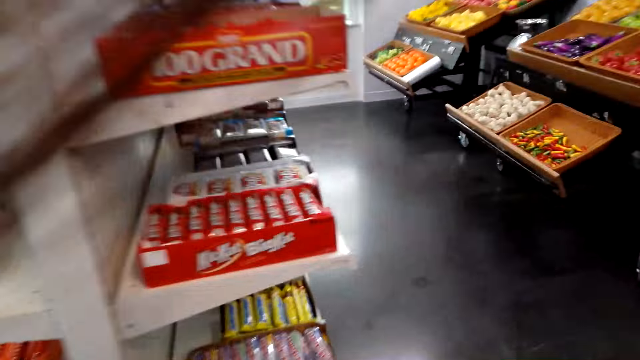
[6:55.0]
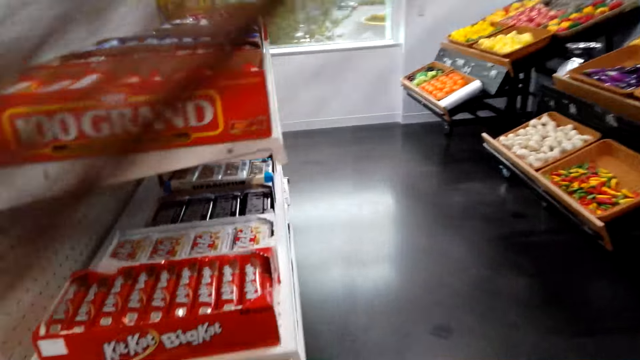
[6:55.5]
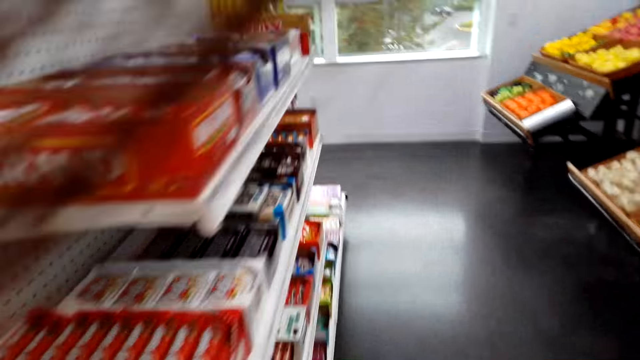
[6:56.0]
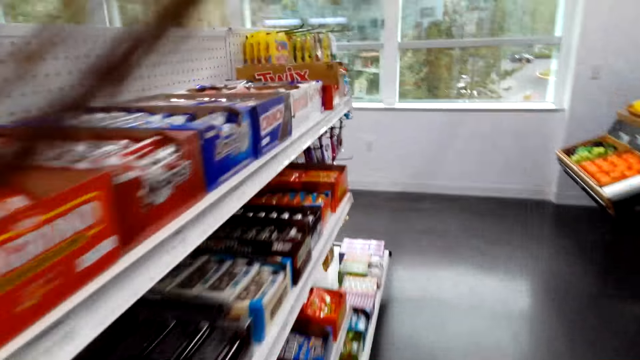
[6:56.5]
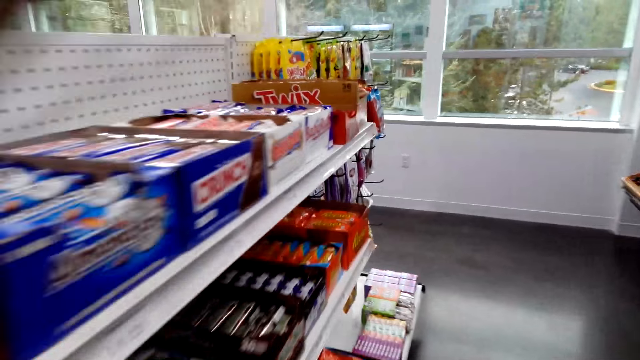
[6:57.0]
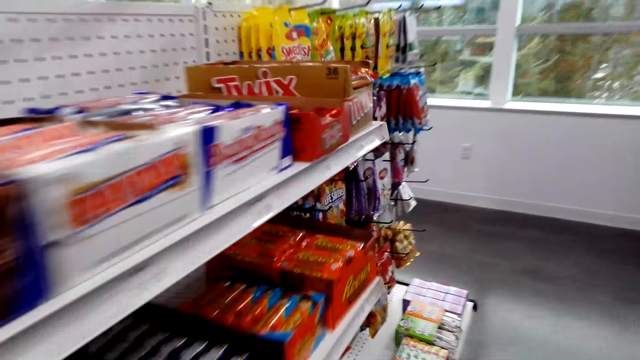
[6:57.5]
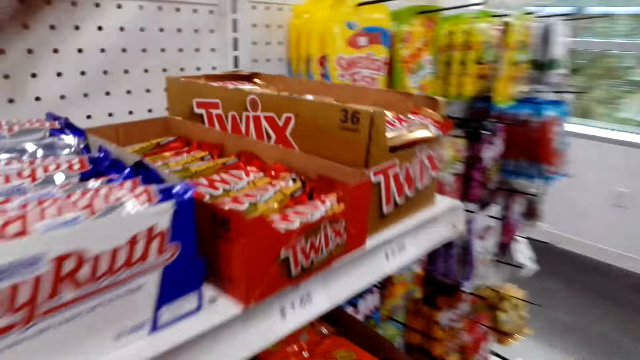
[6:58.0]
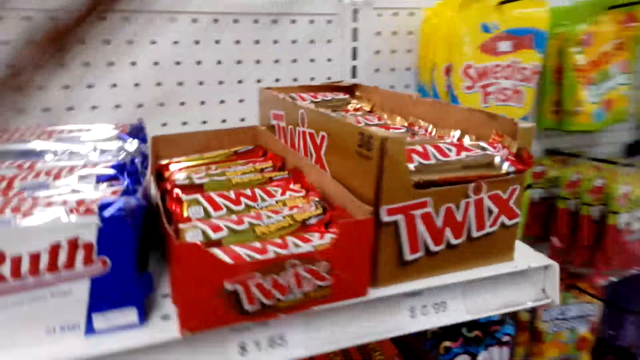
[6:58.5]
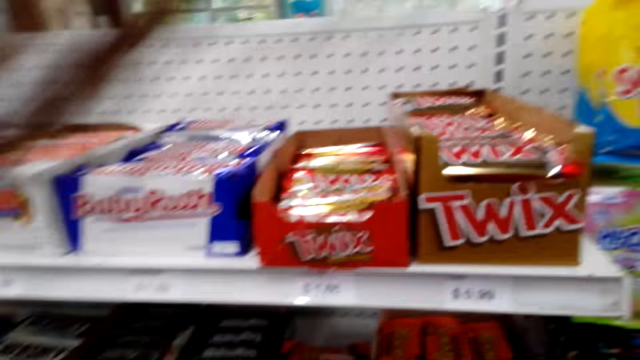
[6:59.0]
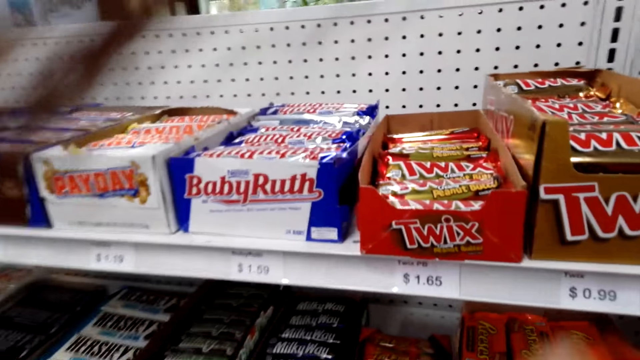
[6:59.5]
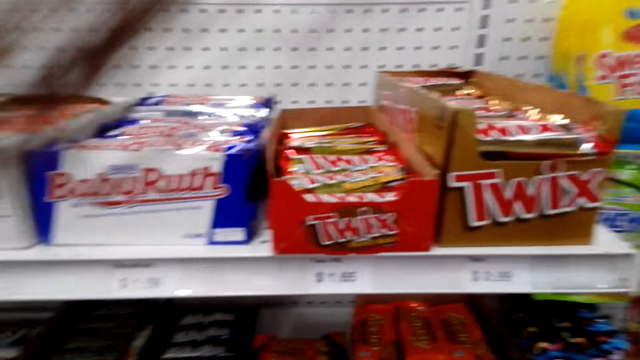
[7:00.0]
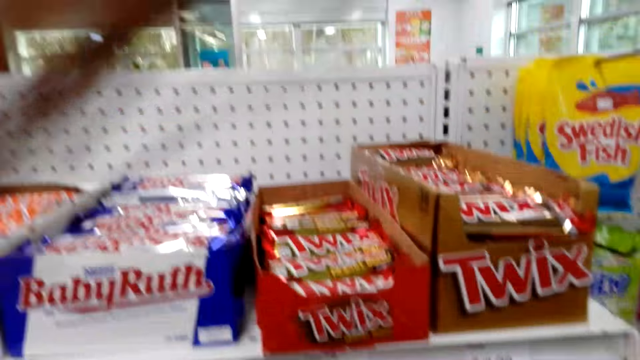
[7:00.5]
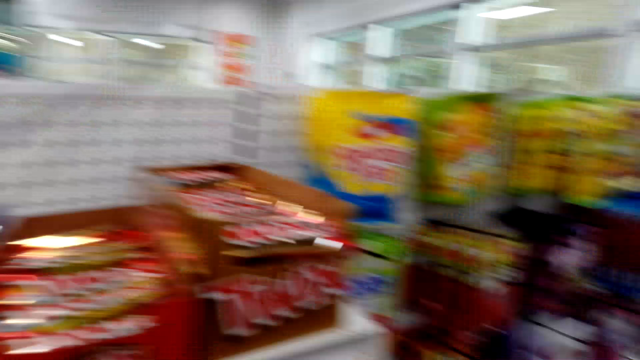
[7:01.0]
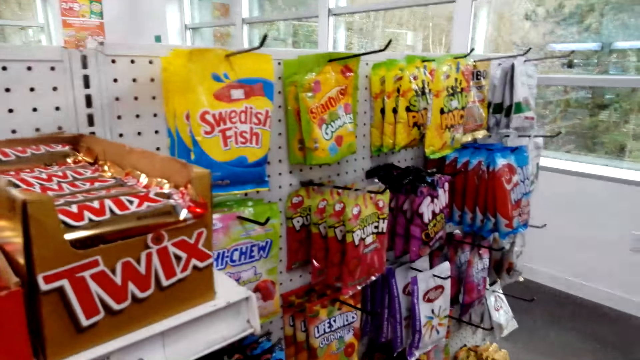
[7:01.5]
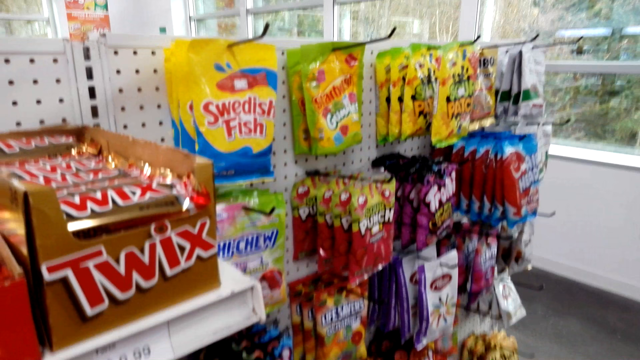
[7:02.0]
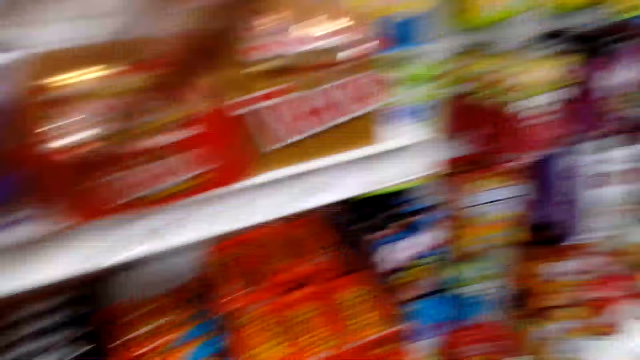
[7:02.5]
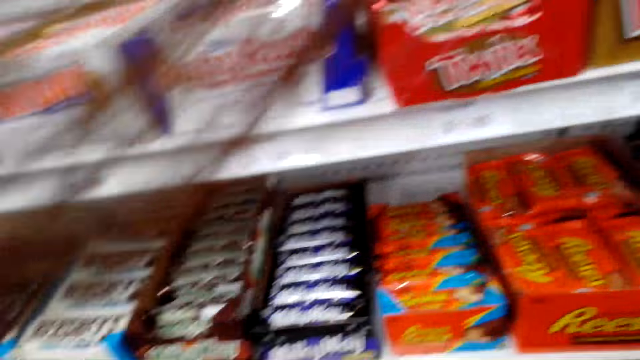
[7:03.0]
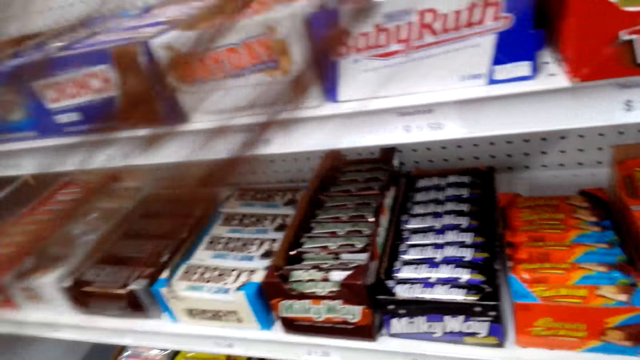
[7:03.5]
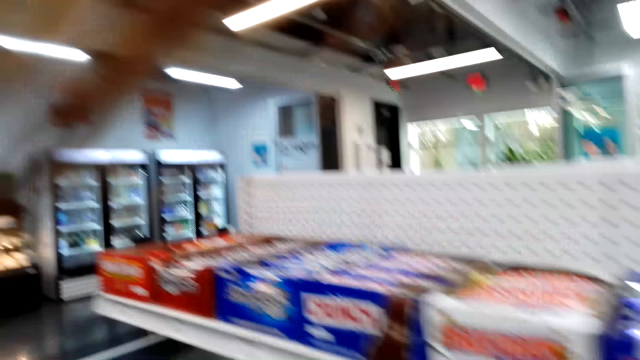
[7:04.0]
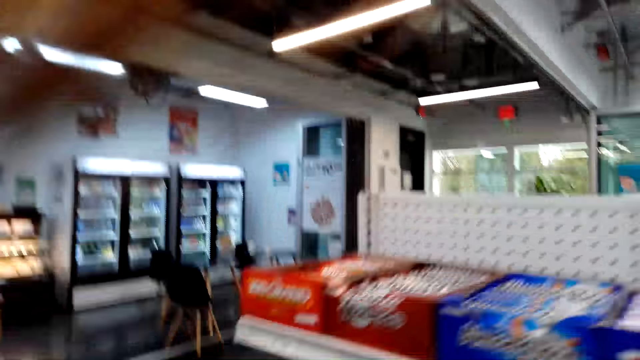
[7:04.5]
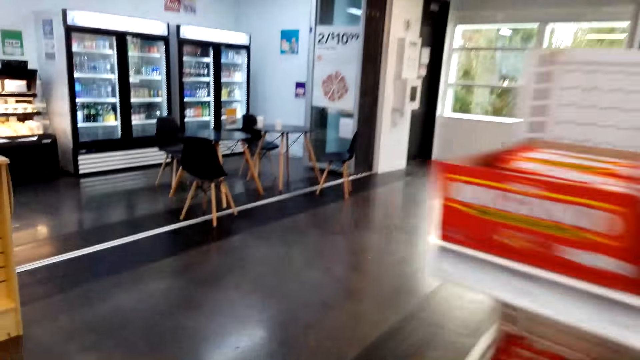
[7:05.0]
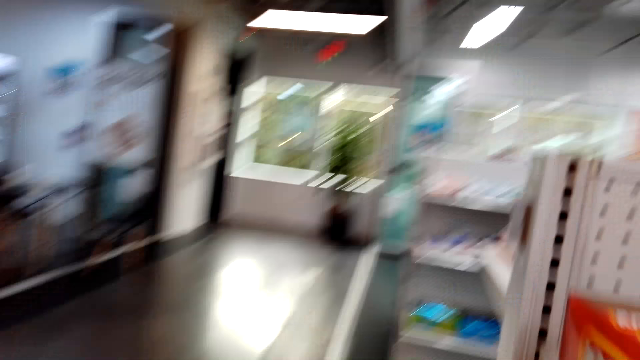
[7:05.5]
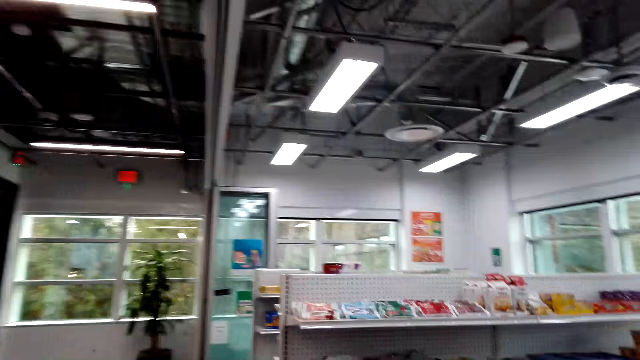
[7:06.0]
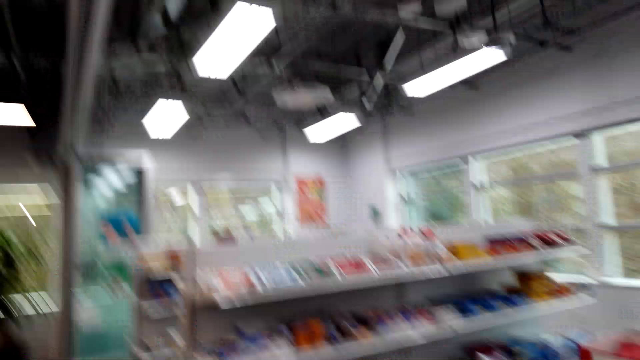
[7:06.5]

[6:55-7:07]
The camera wearer moves around the supermarket.

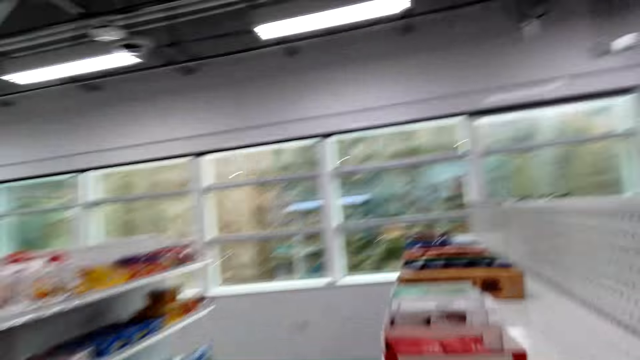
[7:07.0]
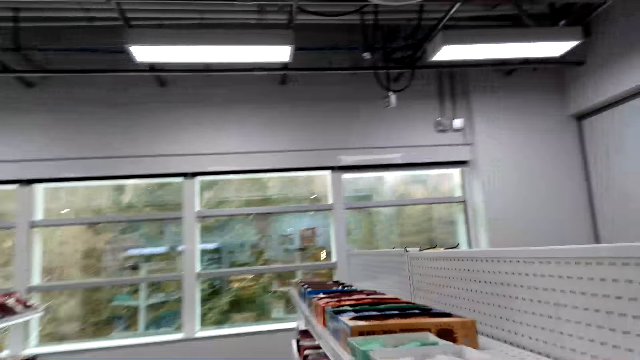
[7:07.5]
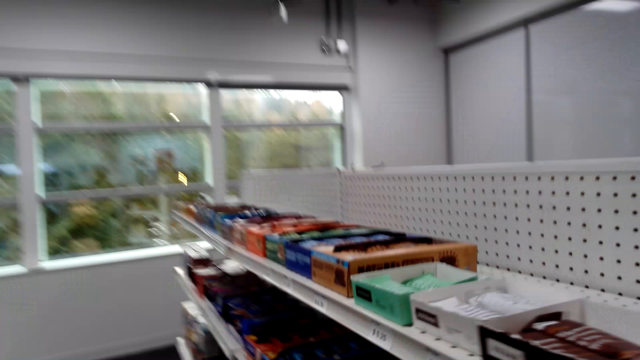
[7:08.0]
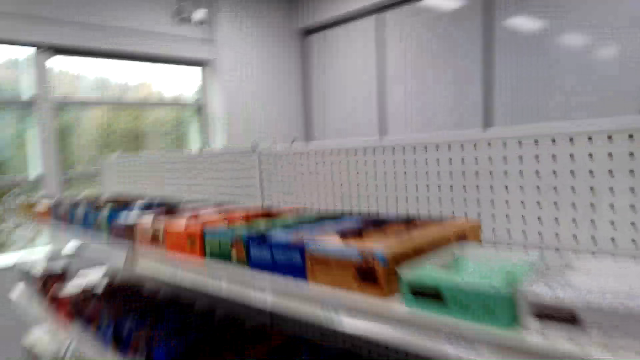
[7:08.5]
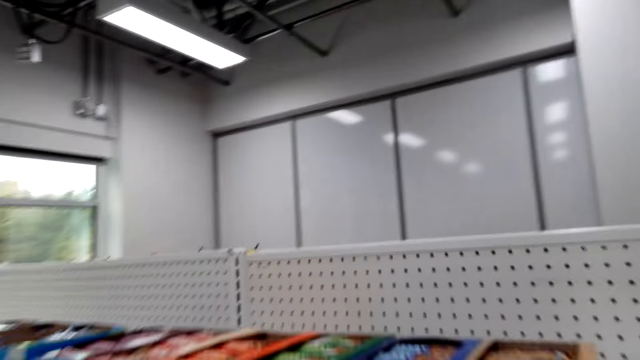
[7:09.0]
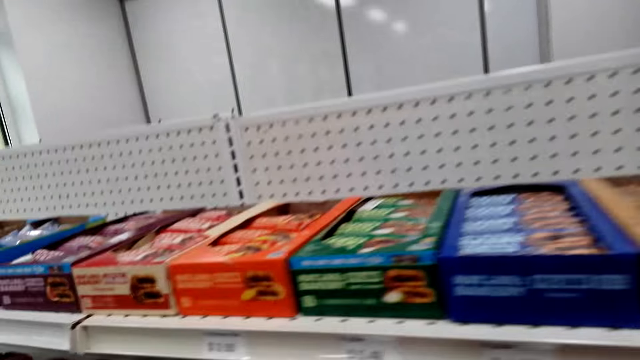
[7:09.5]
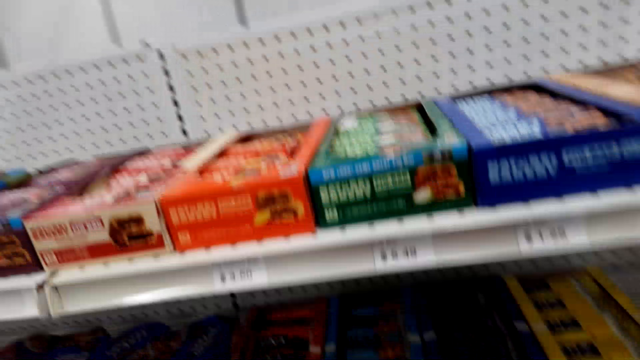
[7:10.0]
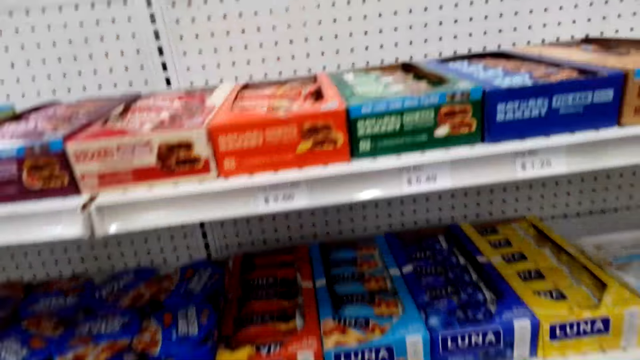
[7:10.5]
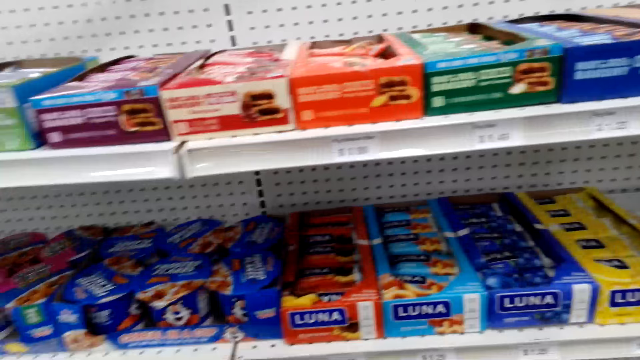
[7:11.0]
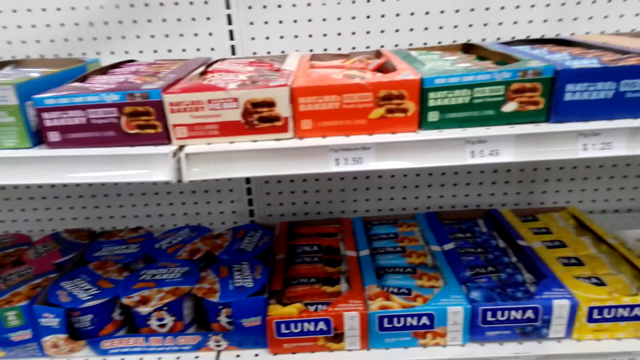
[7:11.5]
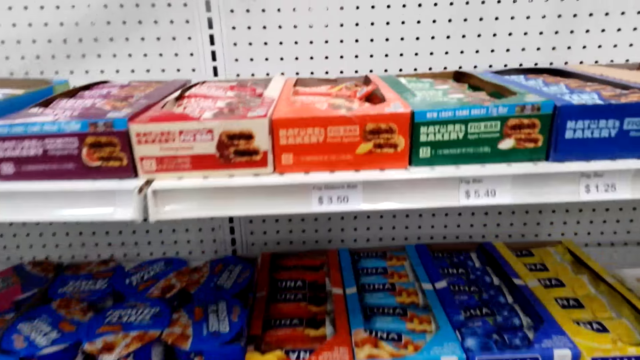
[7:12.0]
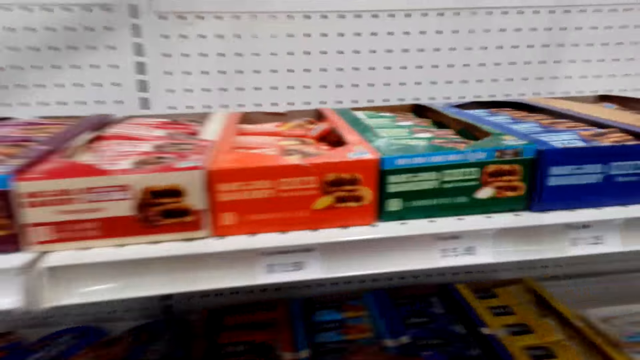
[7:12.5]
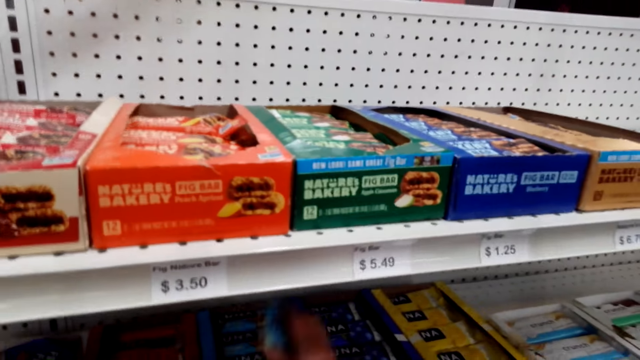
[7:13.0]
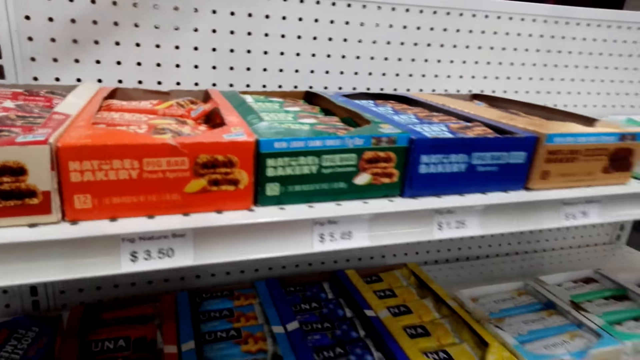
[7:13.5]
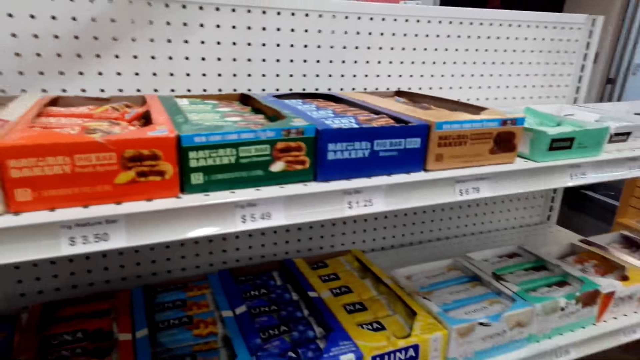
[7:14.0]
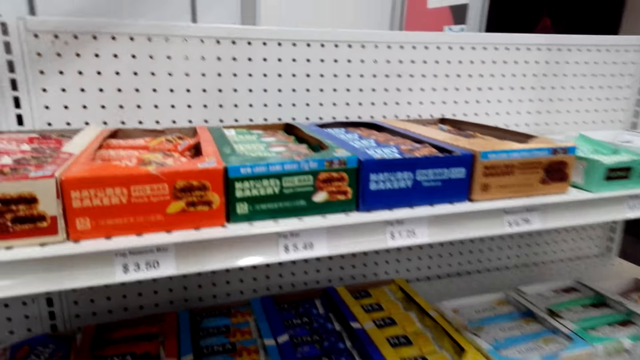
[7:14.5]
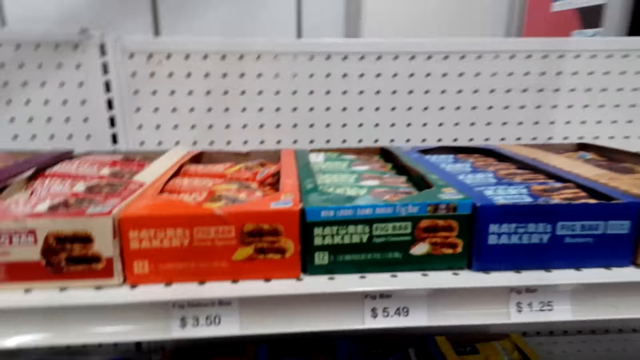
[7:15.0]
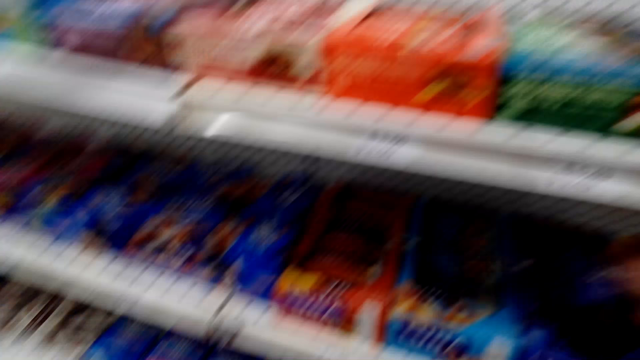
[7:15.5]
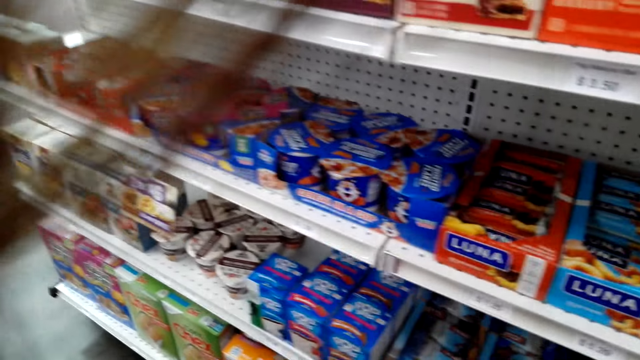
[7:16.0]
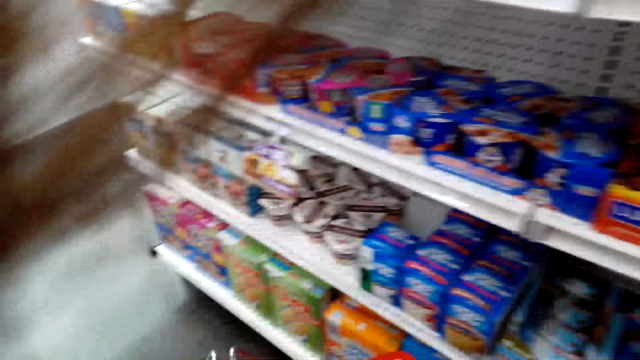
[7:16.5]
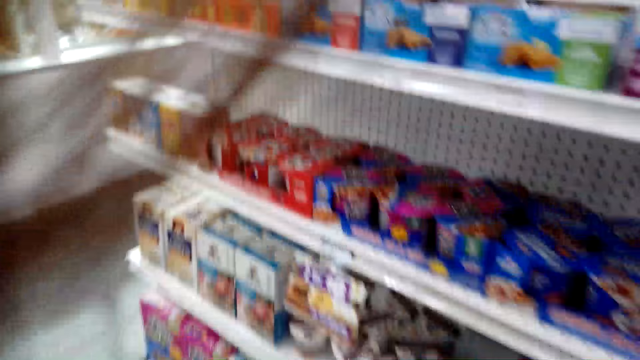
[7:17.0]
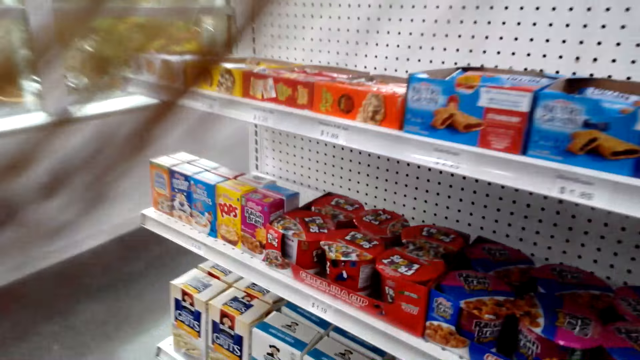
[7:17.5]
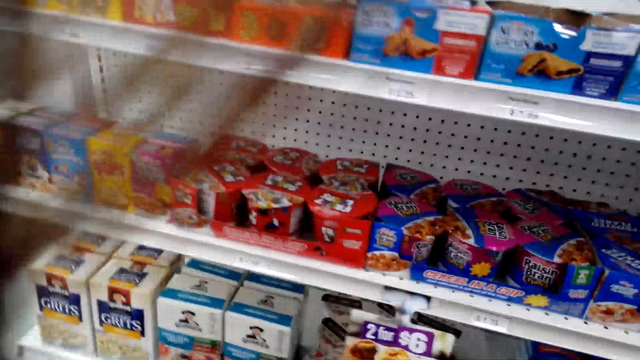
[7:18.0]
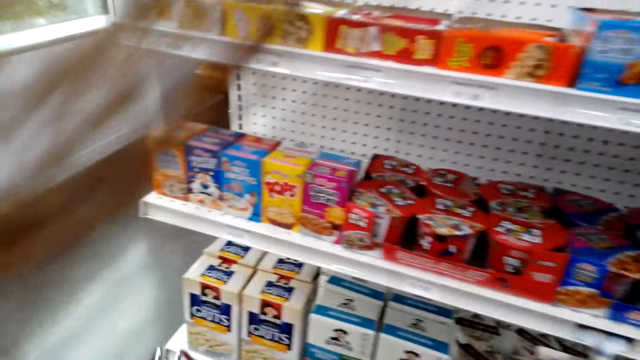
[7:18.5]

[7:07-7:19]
The camera wearer picks up a product on the shelf. They walk around the store.
